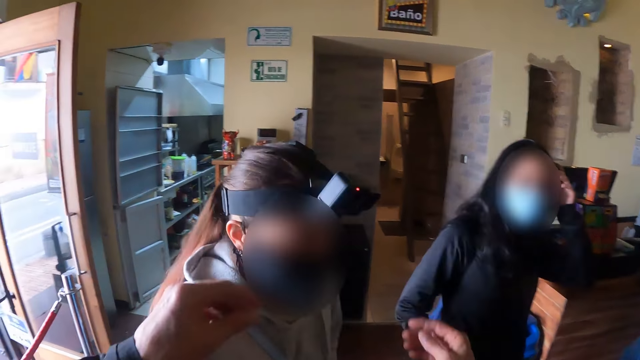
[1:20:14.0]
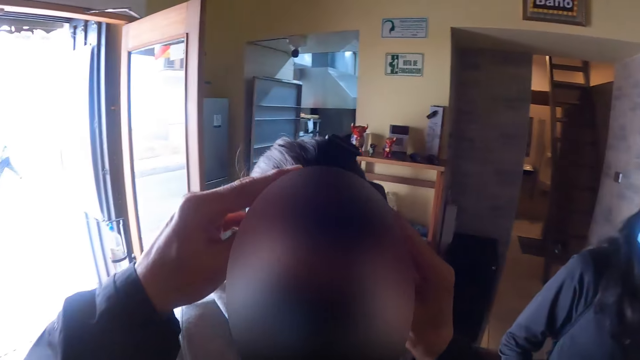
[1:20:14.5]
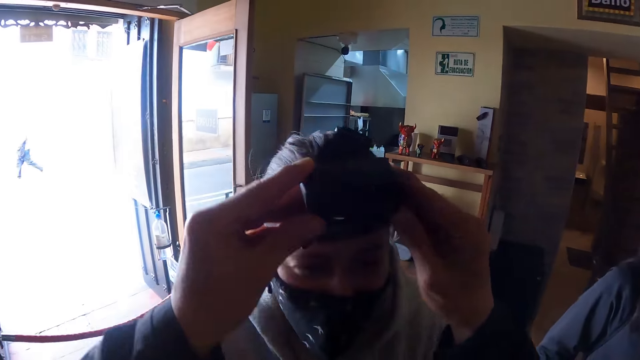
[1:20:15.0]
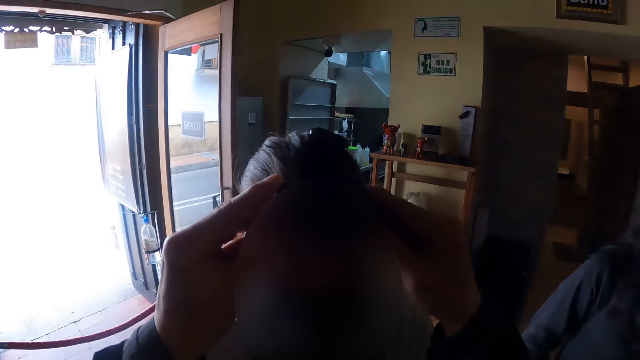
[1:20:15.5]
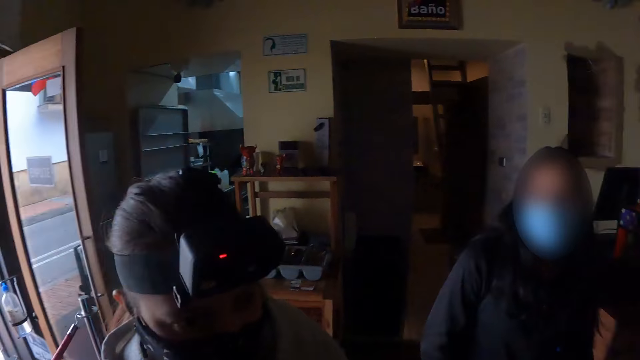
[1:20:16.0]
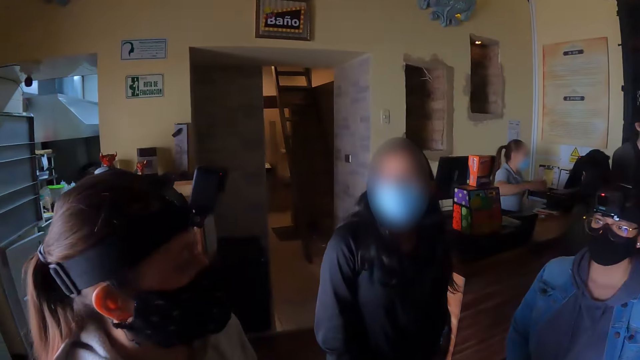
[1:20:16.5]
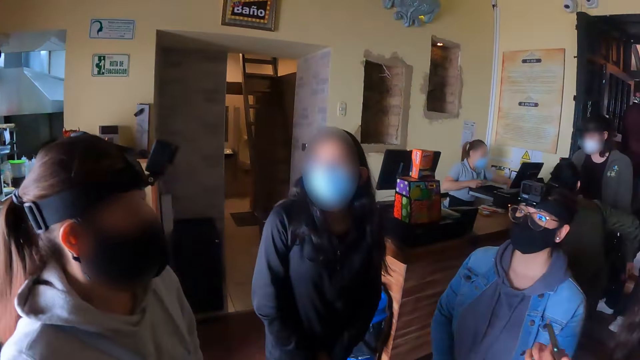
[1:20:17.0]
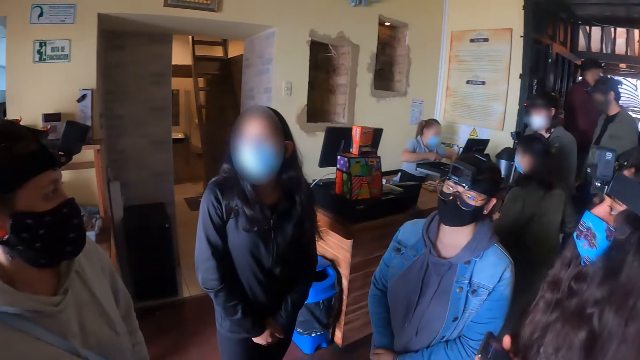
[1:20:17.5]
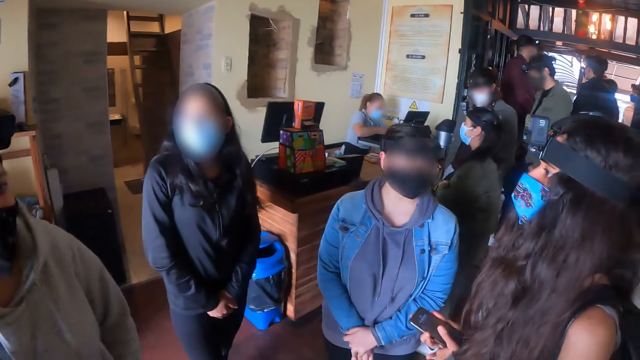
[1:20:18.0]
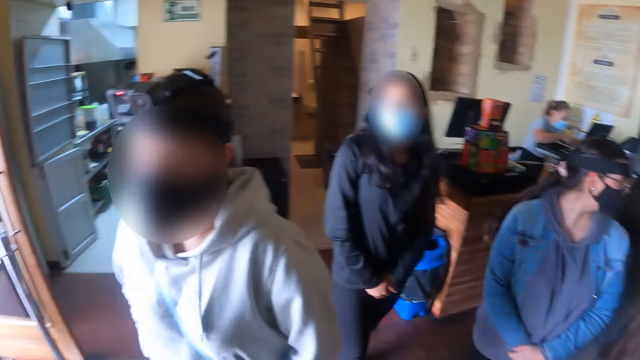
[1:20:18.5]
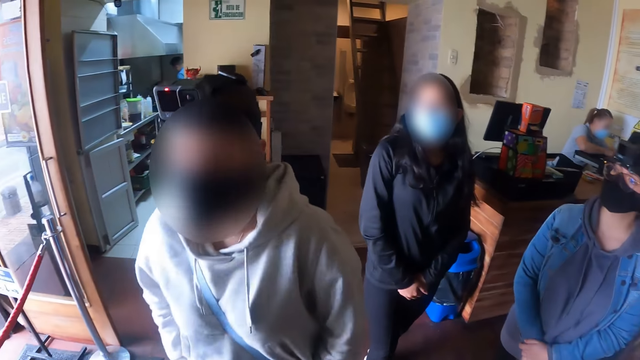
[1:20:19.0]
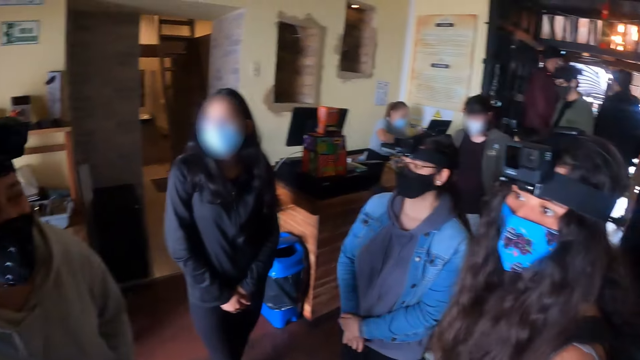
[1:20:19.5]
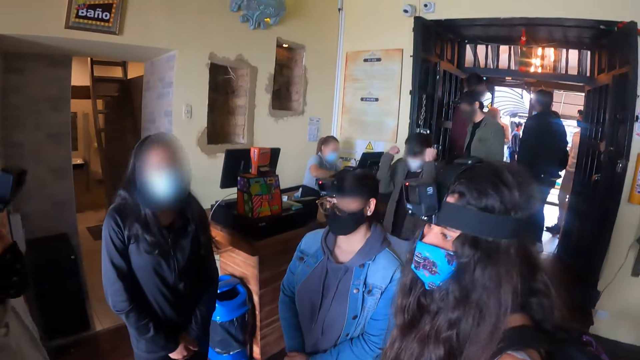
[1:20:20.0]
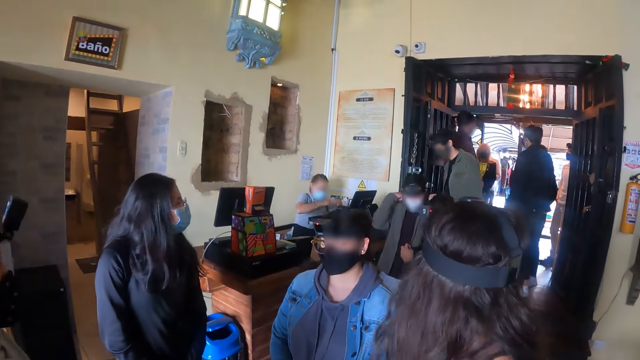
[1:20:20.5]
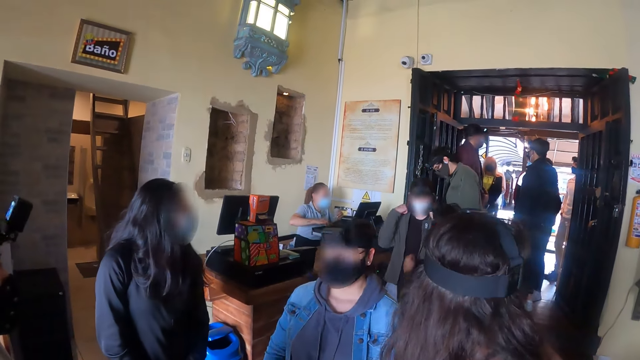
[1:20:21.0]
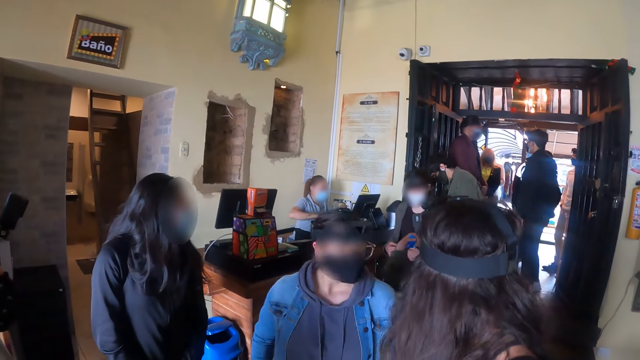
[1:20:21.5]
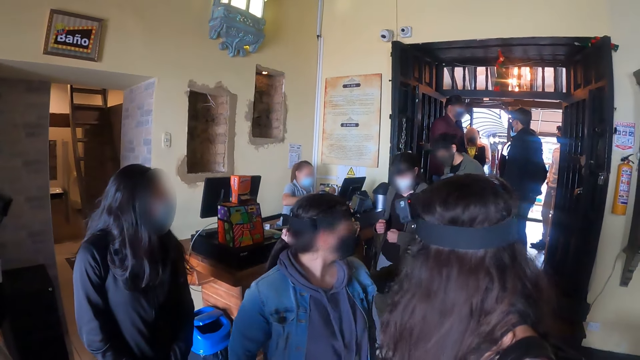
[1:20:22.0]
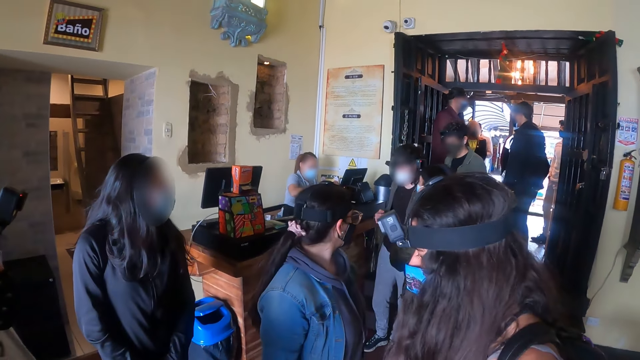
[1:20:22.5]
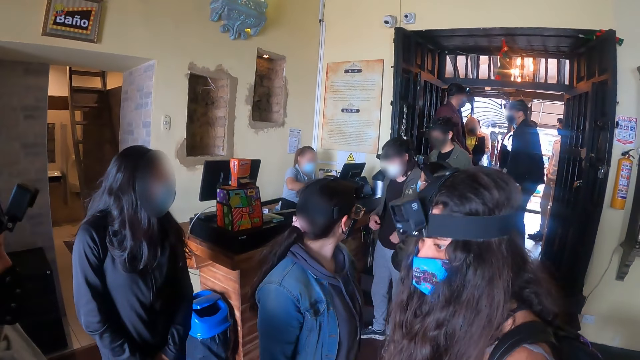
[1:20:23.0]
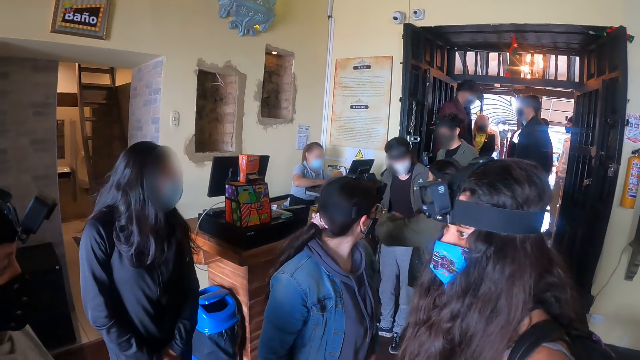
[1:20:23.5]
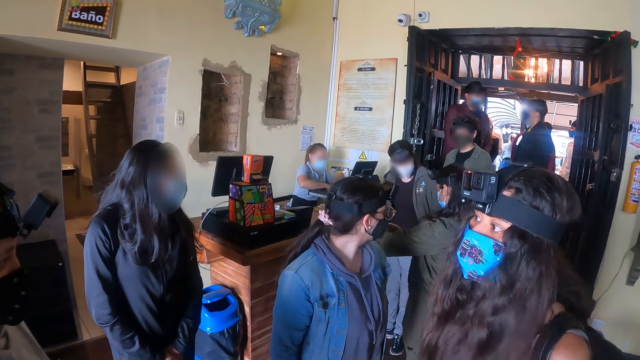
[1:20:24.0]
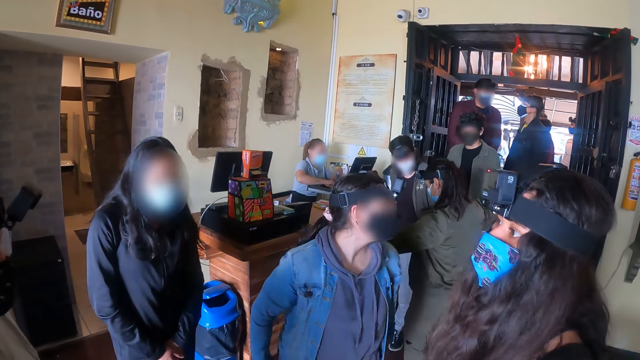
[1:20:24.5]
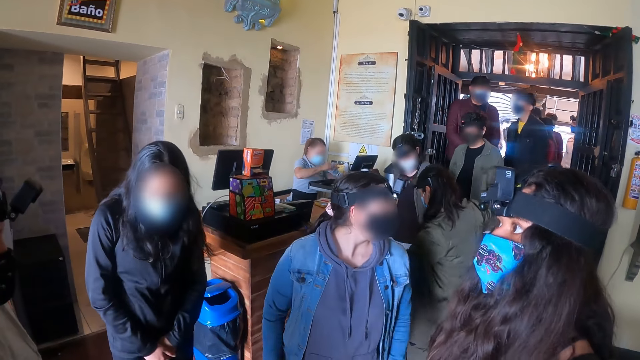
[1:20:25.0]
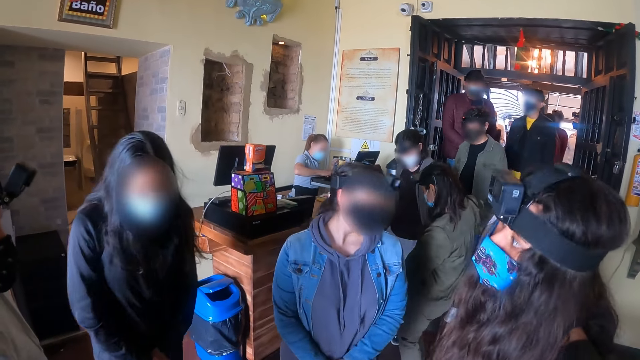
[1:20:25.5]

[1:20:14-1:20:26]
A person adjusts her camera. The camera wearer adjusts the camera for the person. They look around at others at the cashier in the hotel.

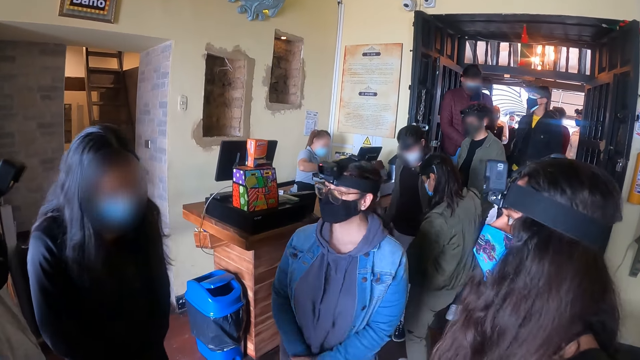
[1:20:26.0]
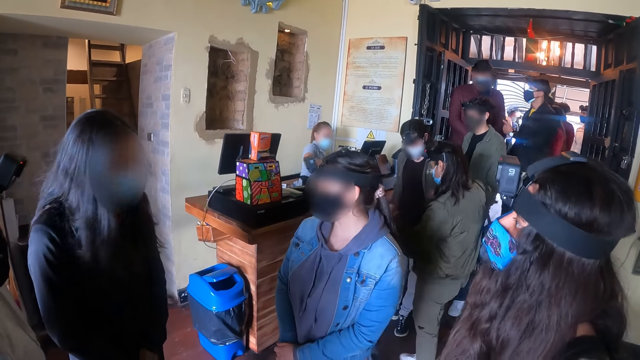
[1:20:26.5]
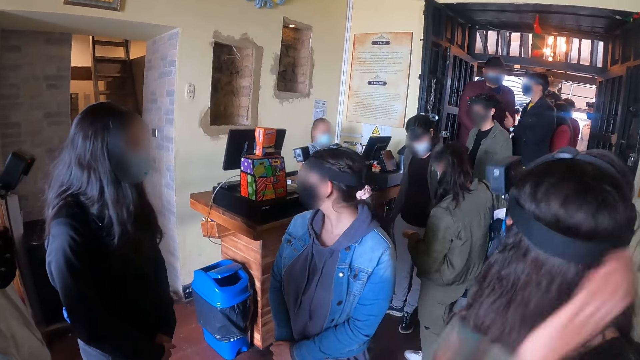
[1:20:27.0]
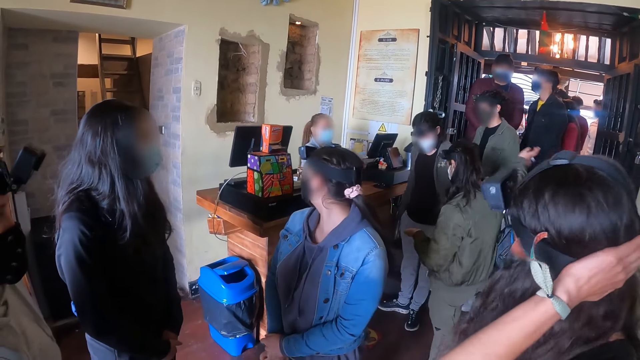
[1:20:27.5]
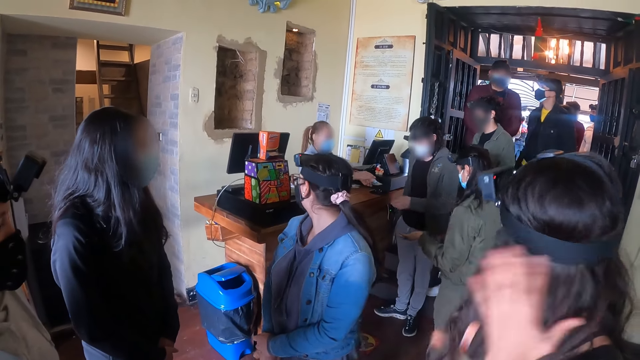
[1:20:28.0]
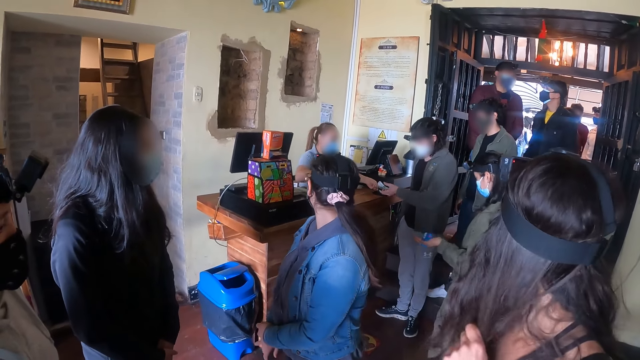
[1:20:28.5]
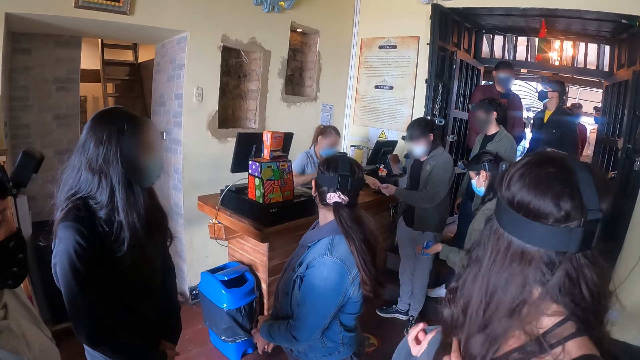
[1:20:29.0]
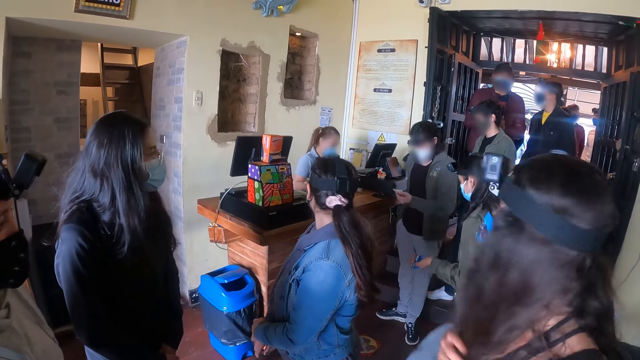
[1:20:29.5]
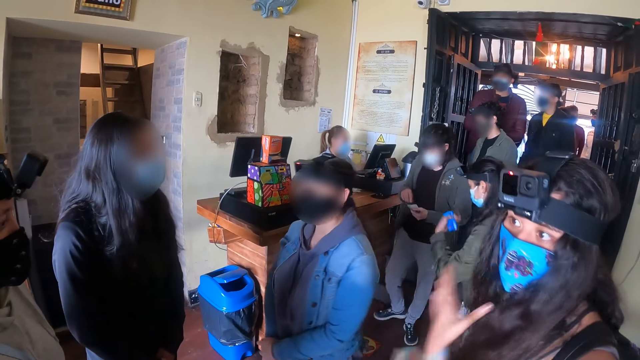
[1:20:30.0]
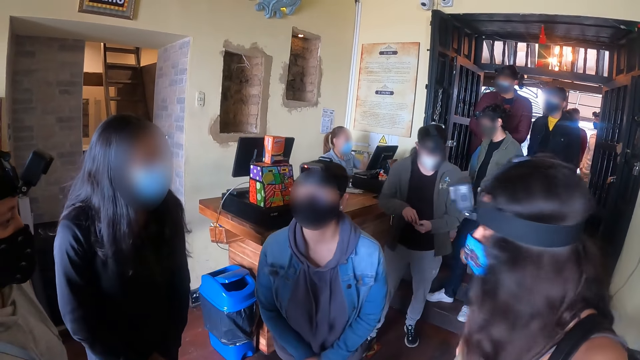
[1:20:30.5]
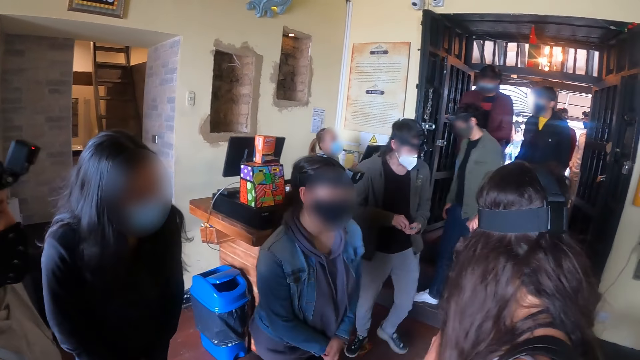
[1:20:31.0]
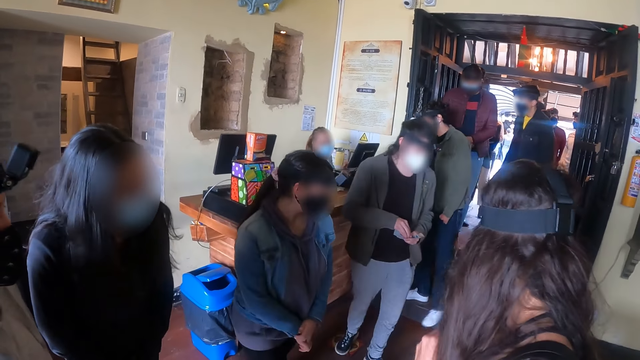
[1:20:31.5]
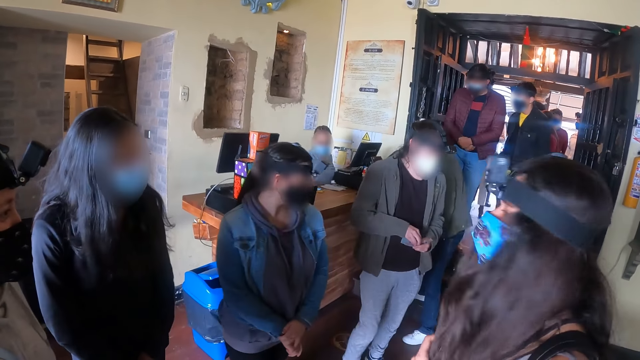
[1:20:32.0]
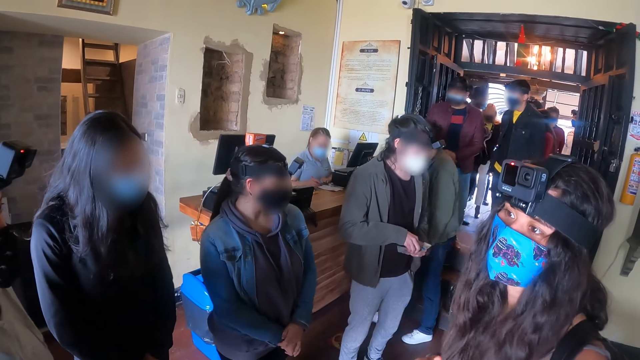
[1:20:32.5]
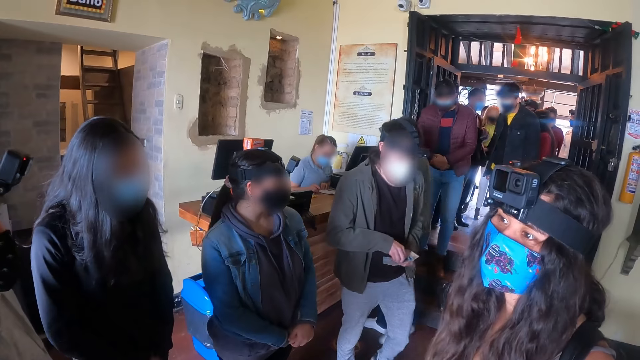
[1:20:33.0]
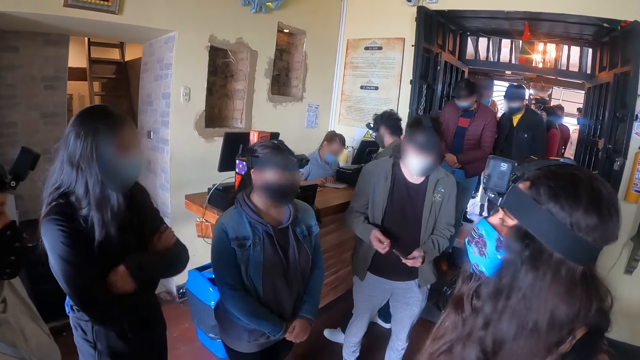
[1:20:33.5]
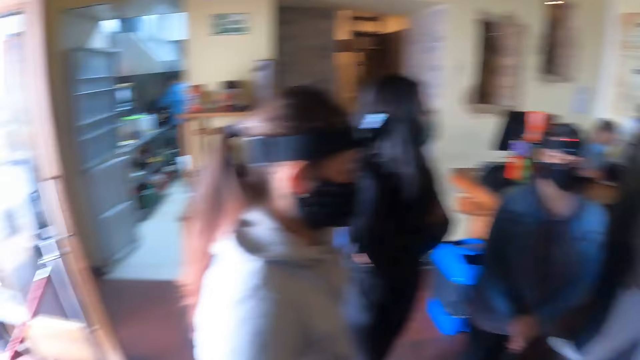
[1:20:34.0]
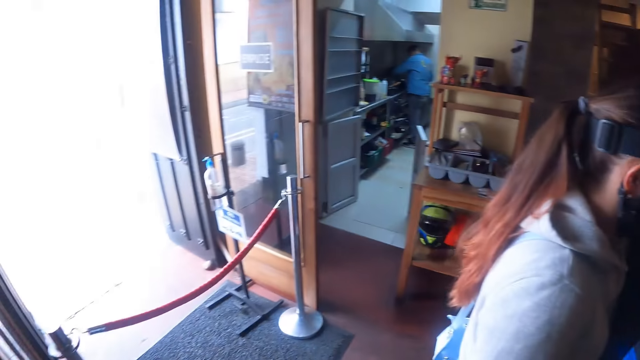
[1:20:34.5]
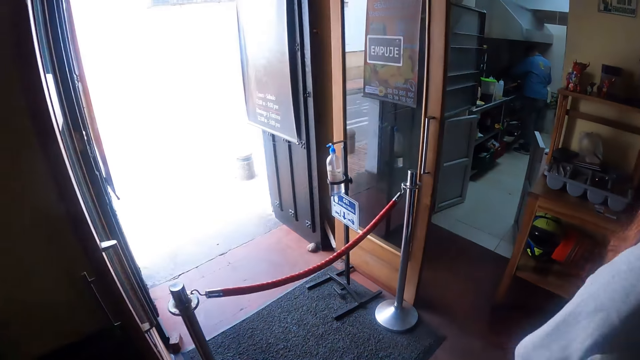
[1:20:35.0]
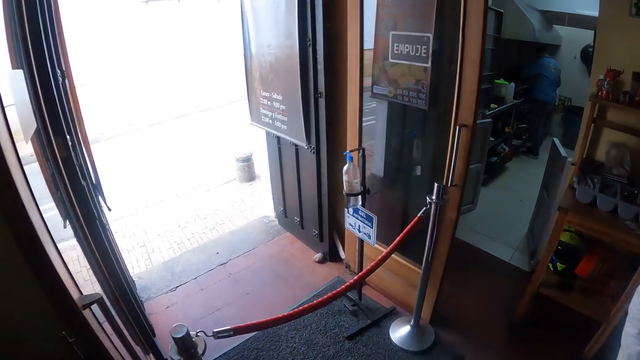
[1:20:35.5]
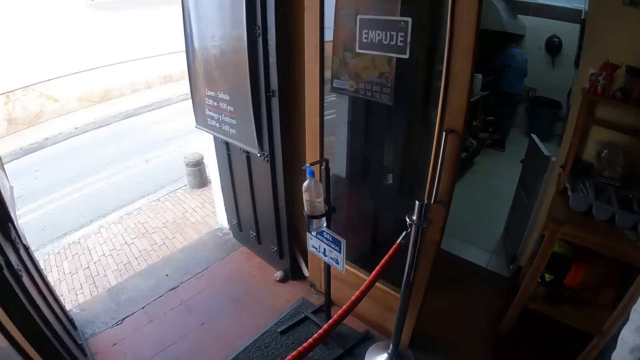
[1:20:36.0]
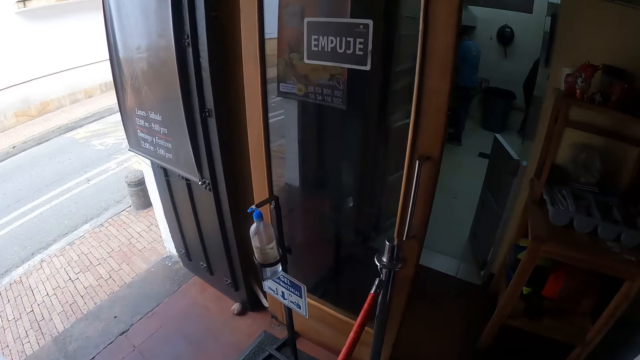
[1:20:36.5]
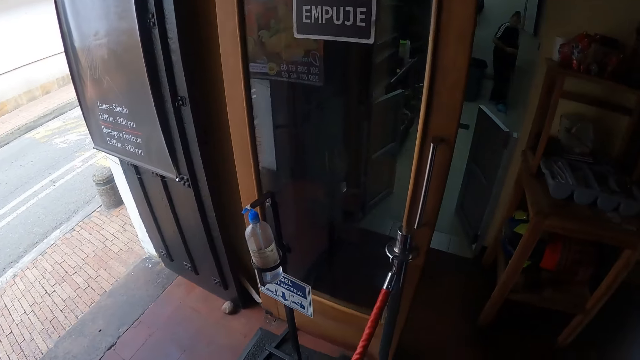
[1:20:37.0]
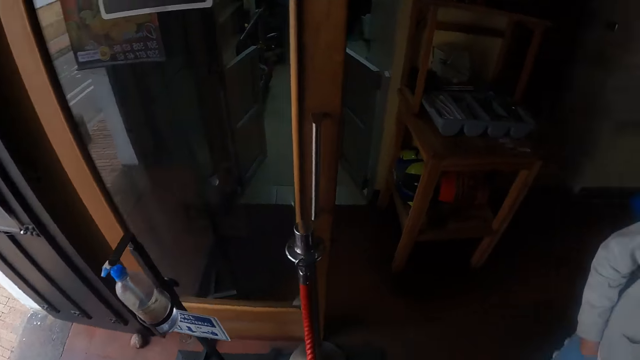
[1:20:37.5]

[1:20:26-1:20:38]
The camera wearer looks around the restaurant. They walk outside the hotel.
